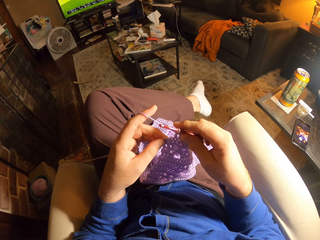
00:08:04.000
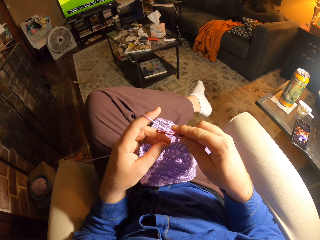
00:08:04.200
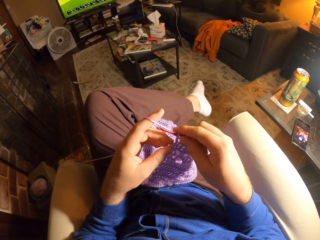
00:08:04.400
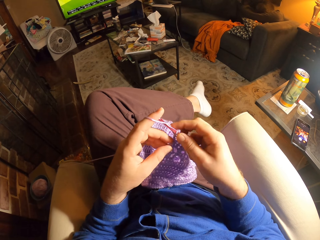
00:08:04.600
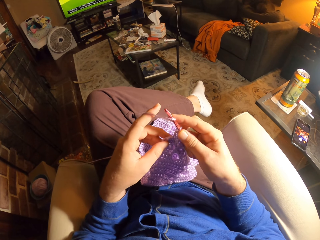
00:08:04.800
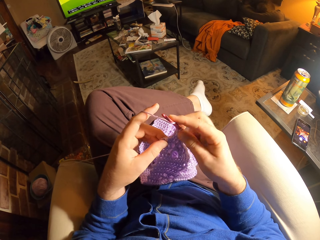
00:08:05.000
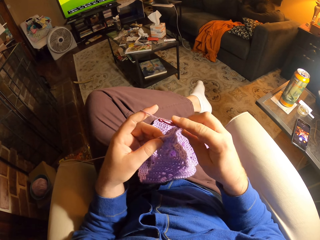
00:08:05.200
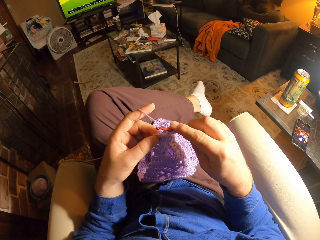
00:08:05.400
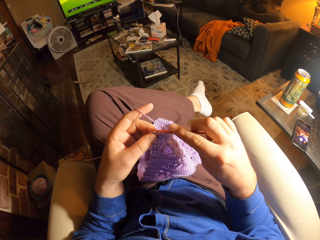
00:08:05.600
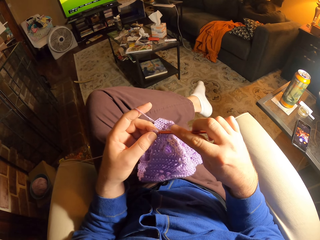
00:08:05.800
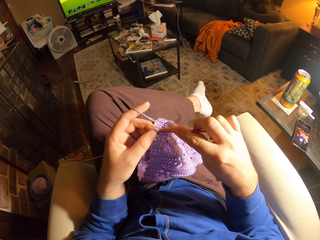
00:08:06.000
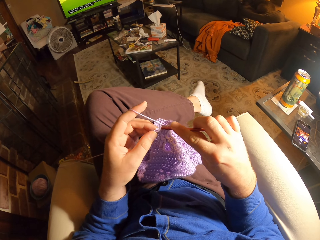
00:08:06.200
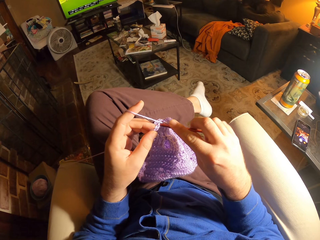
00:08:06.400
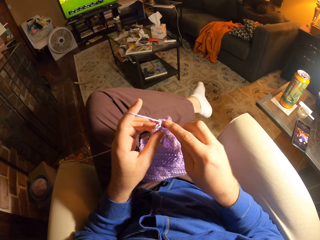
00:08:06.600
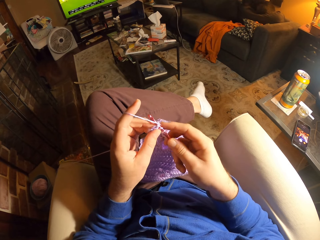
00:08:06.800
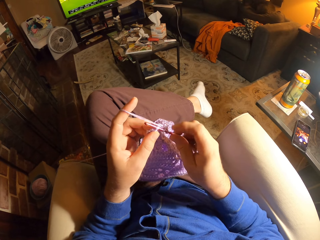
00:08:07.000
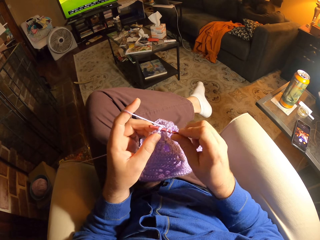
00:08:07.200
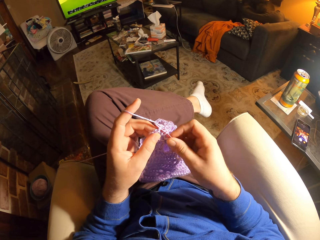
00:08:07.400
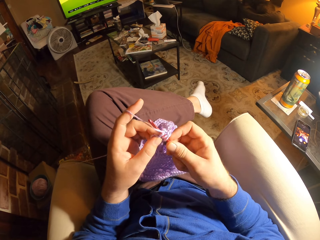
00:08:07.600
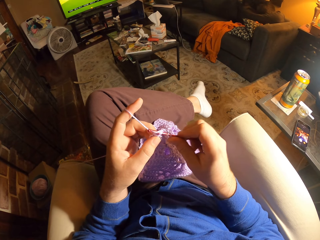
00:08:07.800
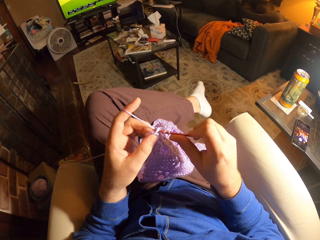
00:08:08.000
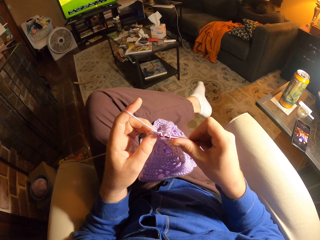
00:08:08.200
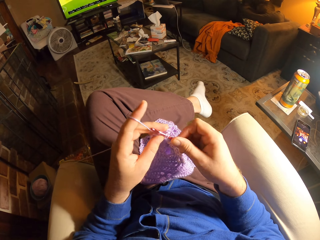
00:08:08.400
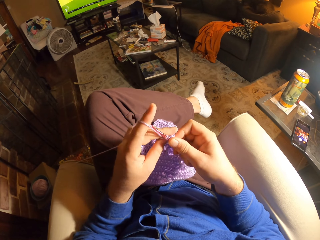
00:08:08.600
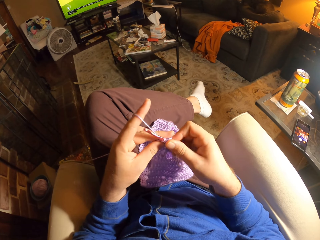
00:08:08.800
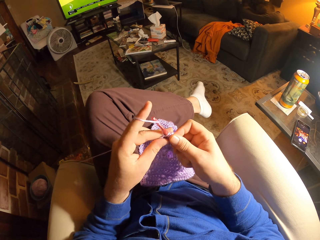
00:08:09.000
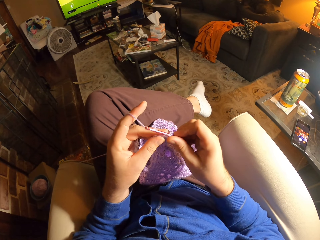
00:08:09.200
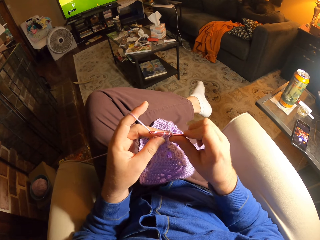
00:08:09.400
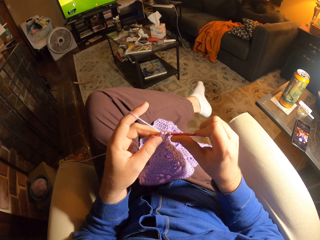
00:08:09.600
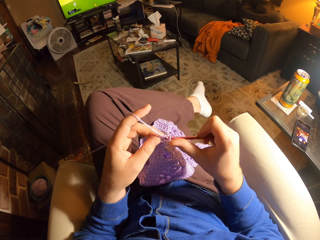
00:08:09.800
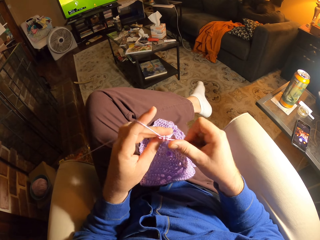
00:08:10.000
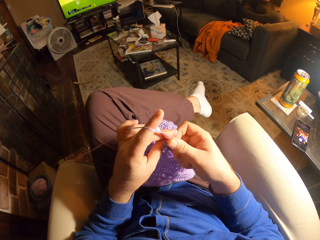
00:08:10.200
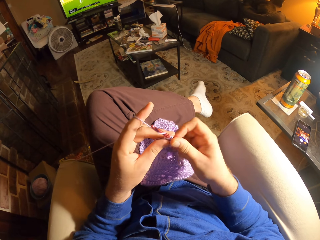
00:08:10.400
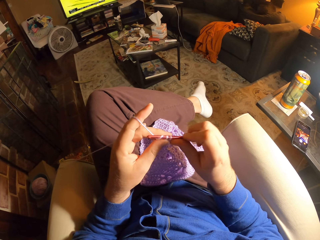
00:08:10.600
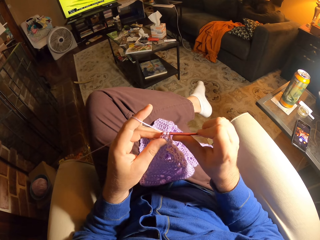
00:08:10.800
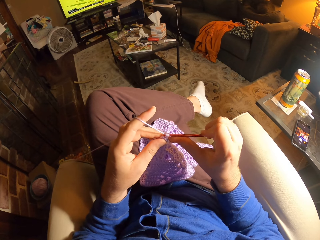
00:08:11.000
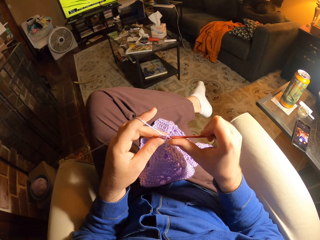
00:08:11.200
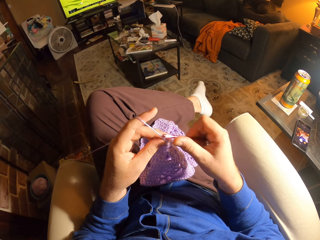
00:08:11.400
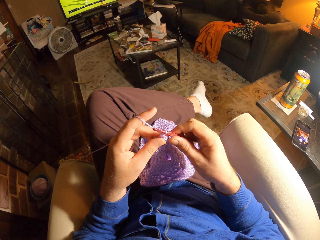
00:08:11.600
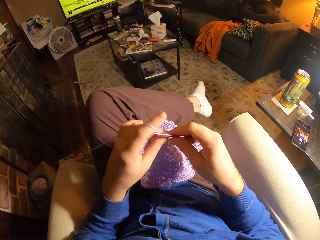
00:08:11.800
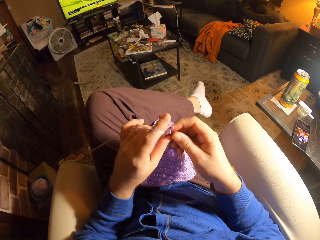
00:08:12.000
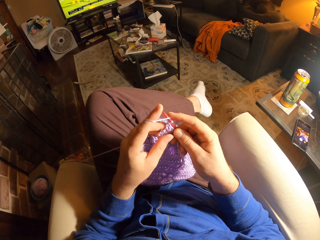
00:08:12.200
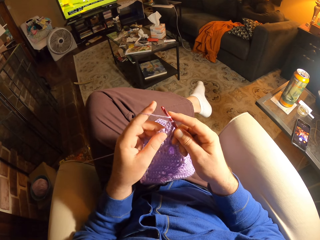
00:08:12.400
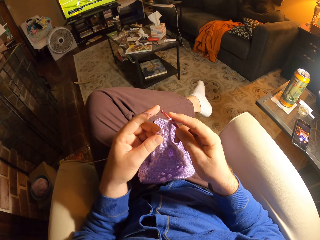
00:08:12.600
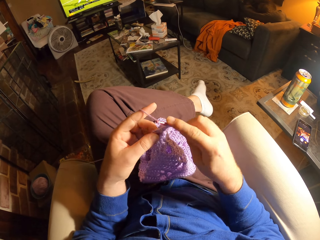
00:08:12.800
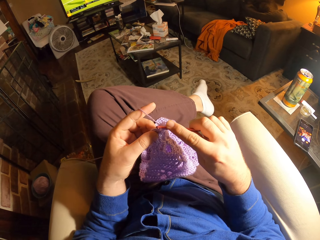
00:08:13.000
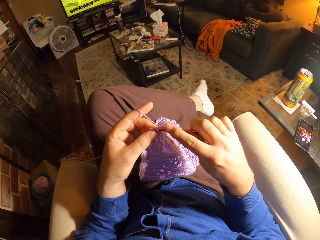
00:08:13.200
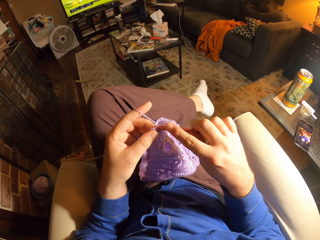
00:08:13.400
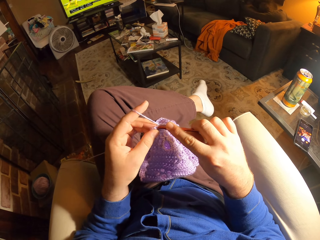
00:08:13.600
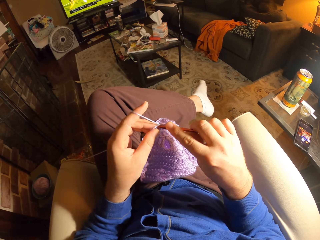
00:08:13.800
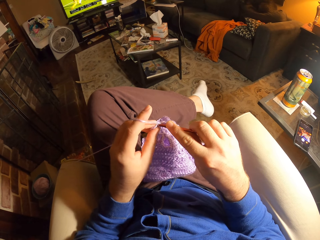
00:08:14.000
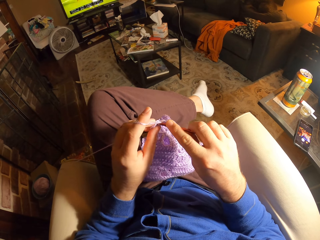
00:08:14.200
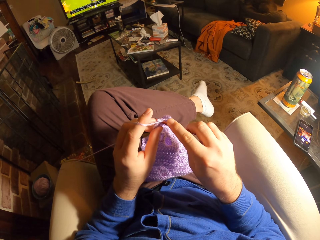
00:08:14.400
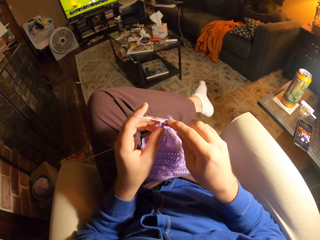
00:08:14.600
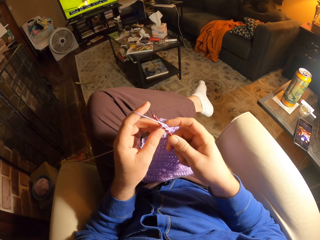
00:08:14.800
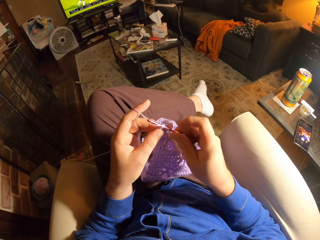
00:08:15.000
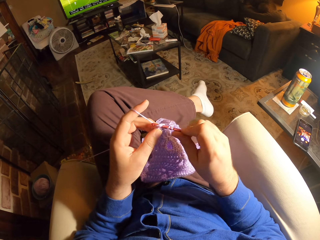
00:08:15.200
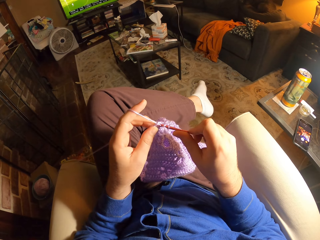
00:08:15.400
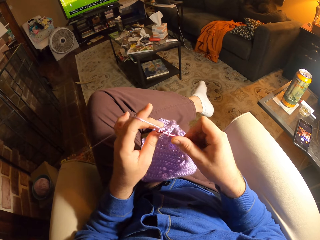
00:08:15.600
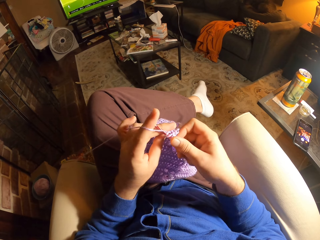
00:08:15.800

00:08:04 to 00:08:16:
The camera wearer adjusts the fabric. They loop the yarn around the crochet hook. They crochet using the crochet hook.

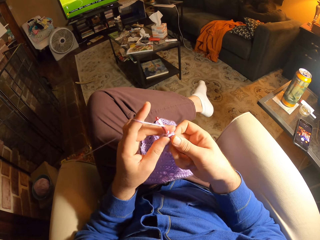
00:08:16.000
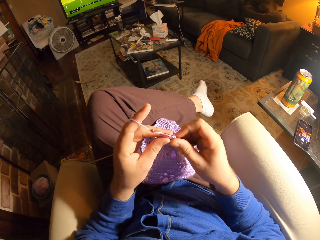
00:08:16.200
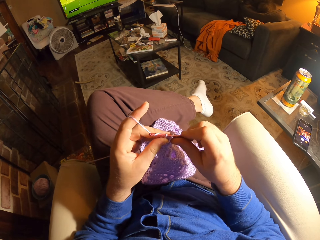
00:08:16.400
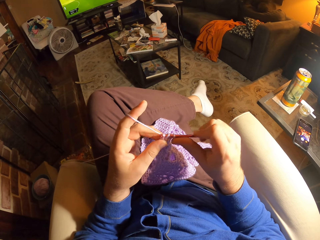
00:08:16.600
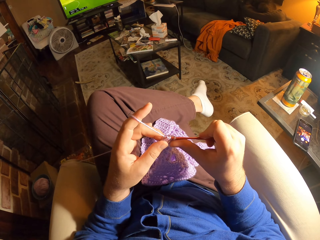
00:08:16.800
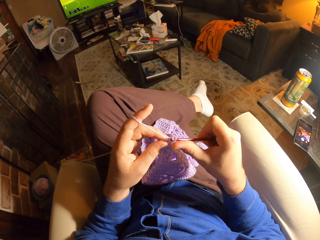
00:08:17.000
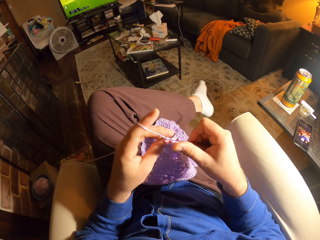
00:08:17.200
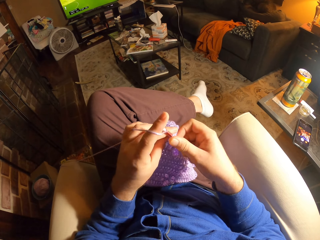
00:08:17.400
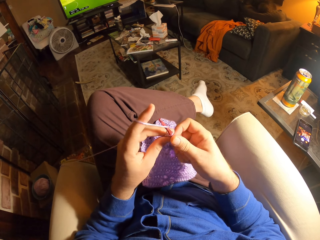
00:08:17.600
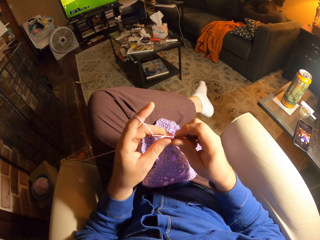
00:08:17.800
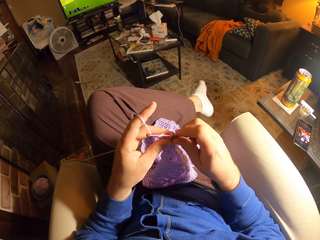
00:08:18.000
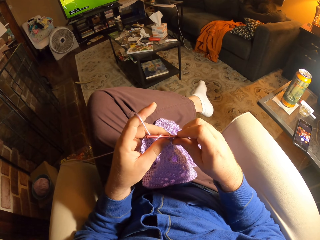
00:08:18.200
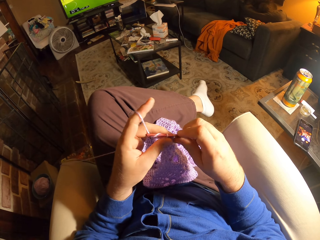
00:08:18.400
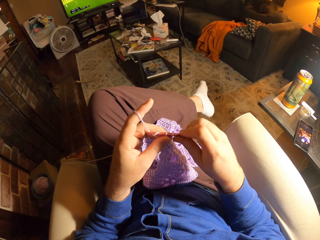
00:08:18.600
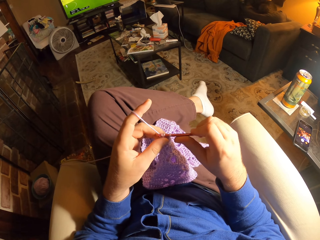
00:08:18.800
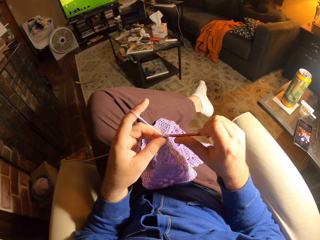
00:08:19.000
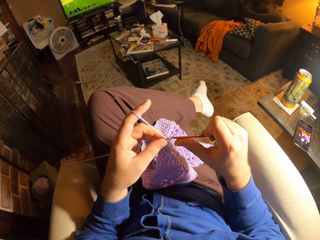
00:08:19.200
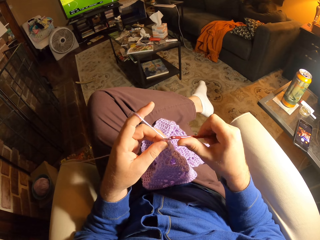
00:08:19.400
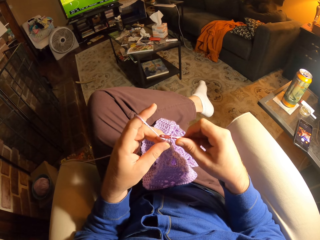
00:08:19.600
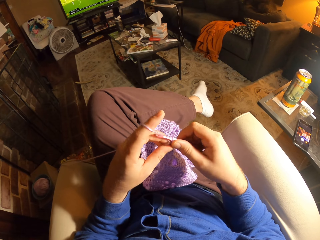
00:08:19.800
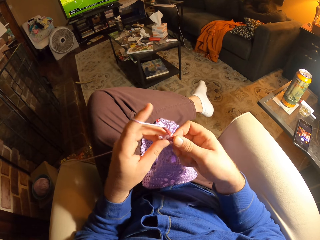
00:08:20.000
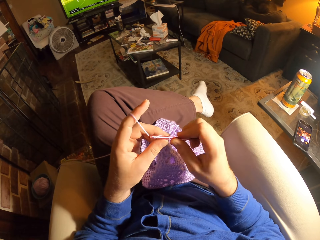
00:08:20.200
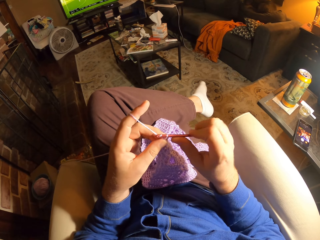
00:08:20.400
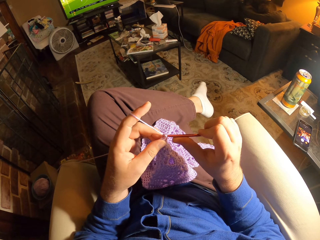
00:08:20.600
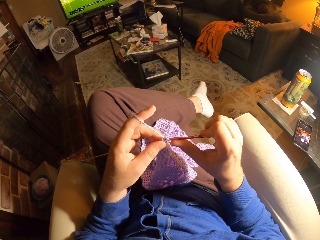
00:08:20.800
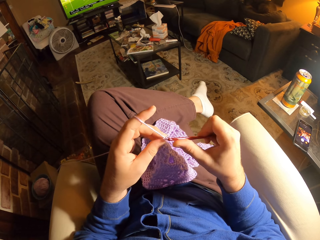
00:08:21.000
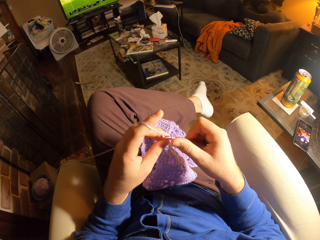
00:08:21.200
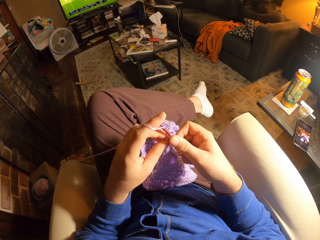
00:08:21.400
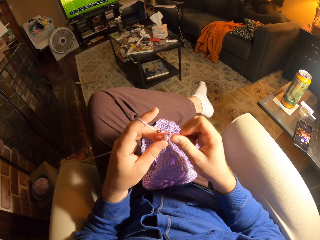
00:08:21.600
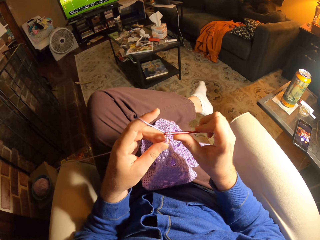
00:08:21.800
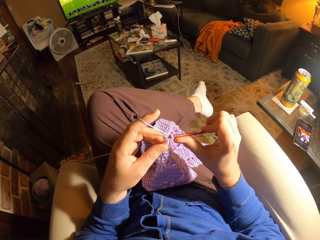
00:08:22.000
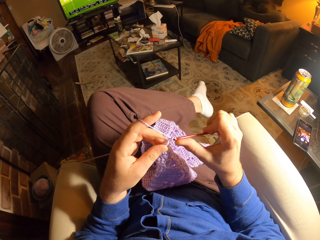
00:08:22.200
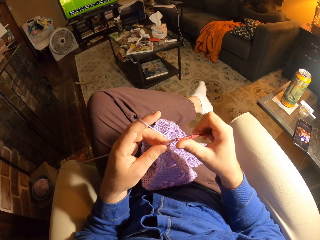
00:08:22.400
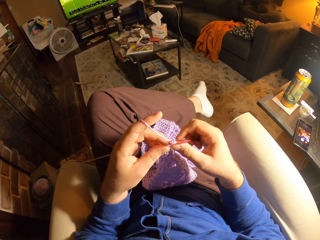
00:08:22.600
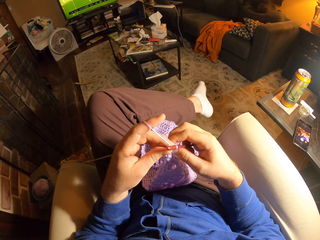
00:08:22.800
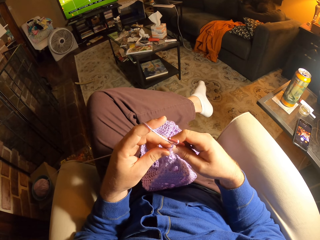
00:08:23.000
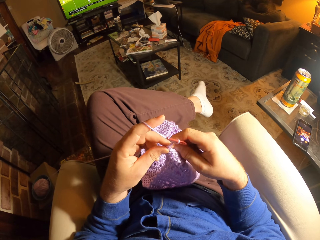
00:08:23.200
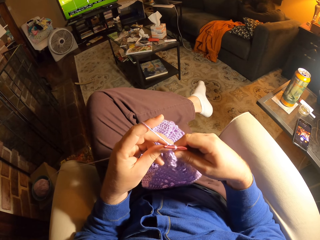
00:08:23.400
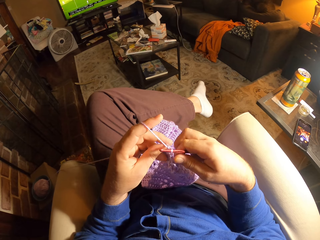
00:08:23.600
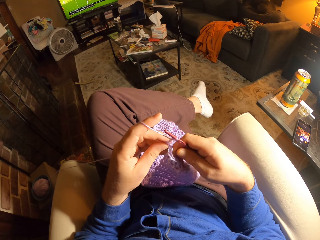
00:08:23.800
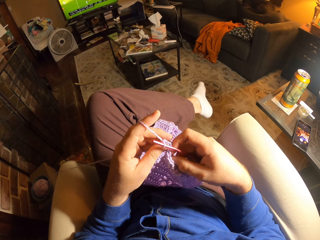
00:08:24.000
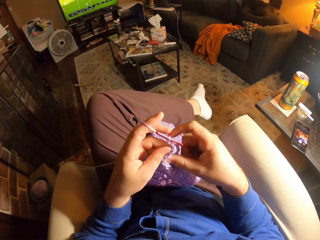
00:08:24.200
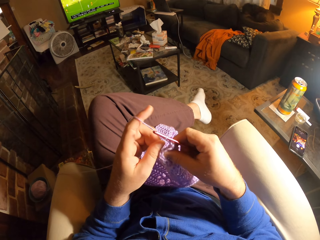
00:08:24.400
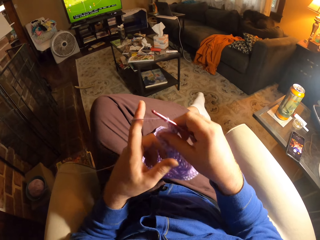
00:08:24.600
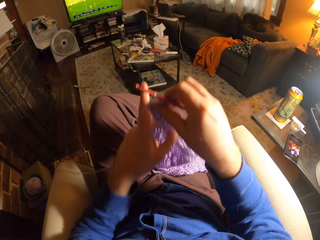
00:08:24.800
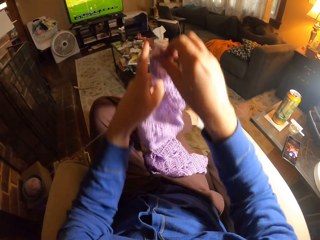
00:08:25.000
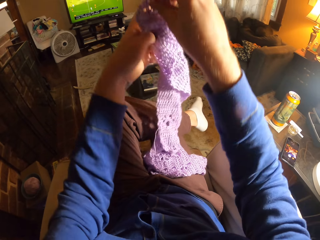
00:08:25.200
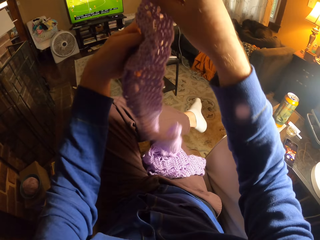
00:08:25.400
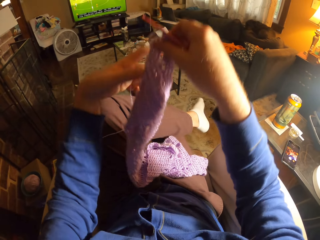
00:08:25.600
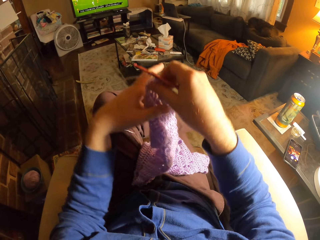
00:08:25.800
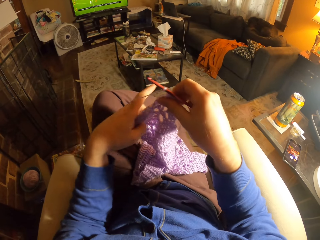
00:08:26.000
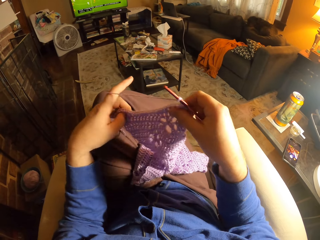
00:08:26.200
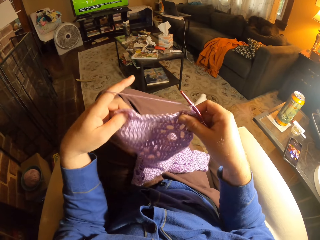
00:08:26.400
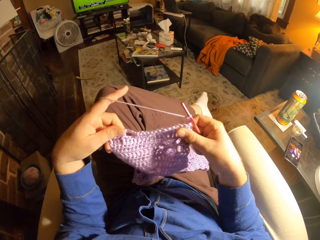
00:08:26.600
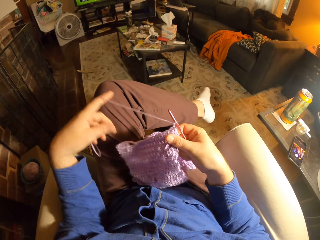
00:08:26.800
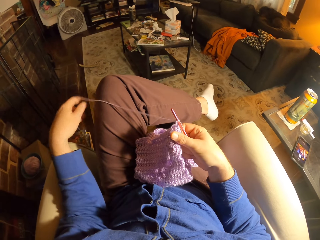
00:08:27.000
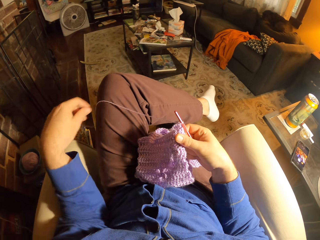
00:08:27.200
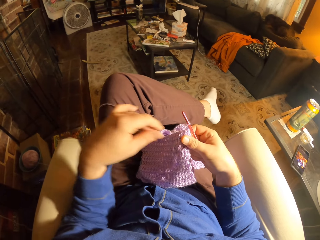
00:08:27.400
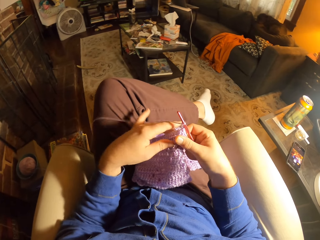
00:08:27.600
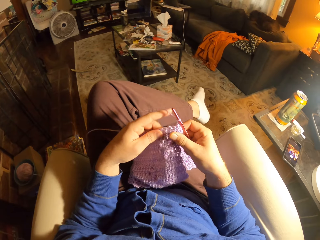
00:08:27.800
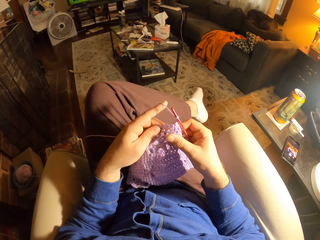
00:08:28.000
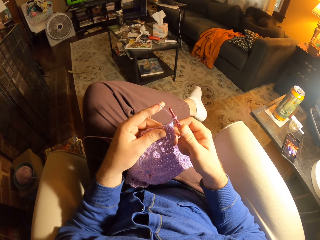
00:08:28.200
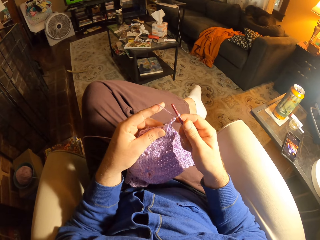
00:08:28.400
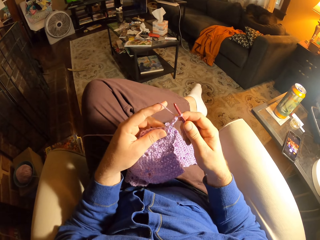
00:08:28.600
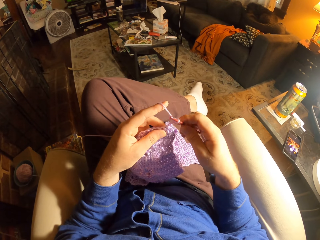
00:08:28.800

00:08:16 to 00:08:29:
The camera wearer adjusts the fabric. They adjust the yarn. They adjust the fabric.
